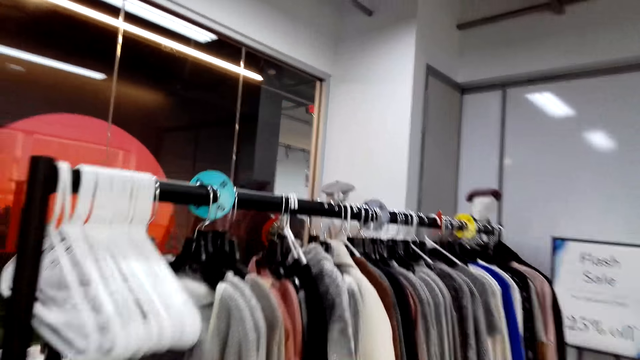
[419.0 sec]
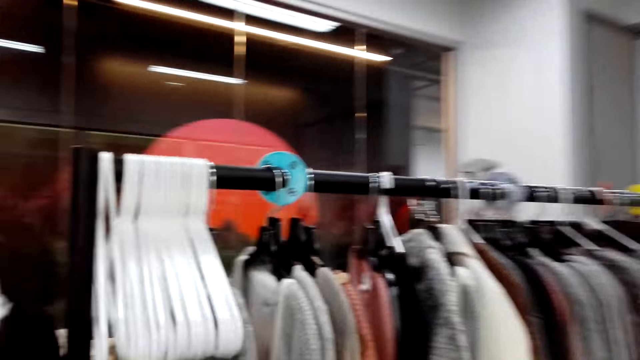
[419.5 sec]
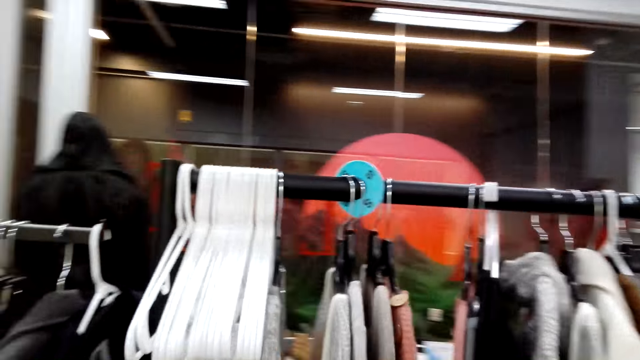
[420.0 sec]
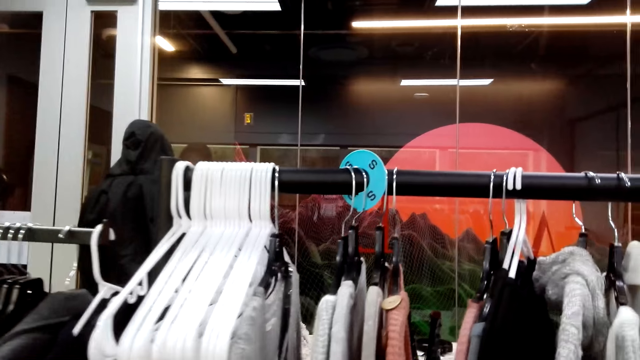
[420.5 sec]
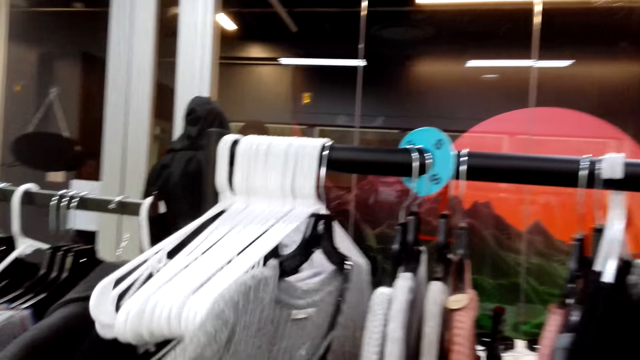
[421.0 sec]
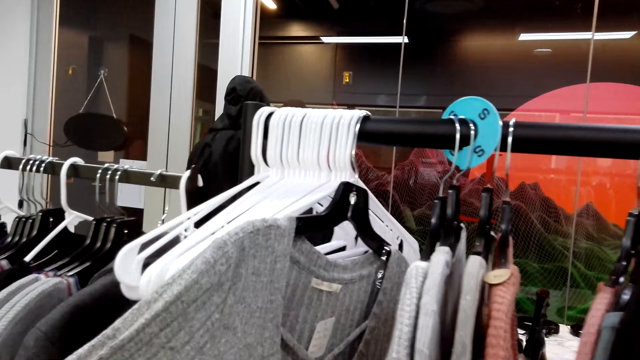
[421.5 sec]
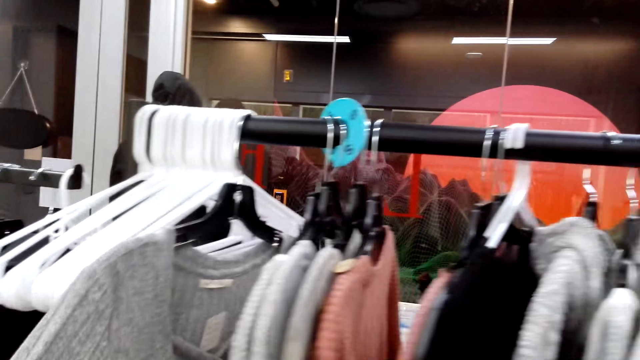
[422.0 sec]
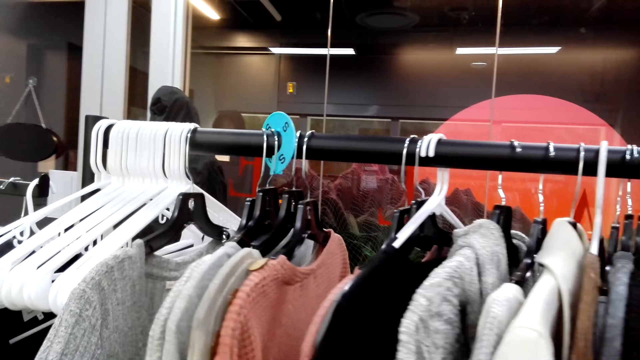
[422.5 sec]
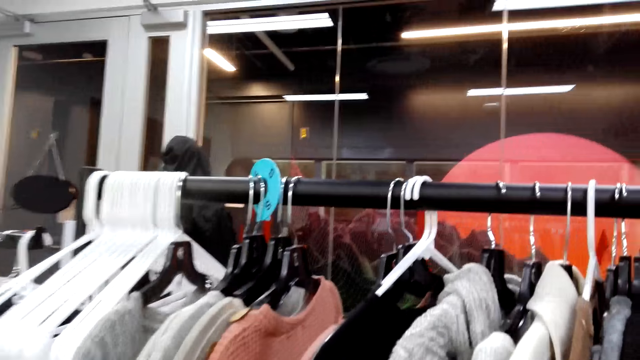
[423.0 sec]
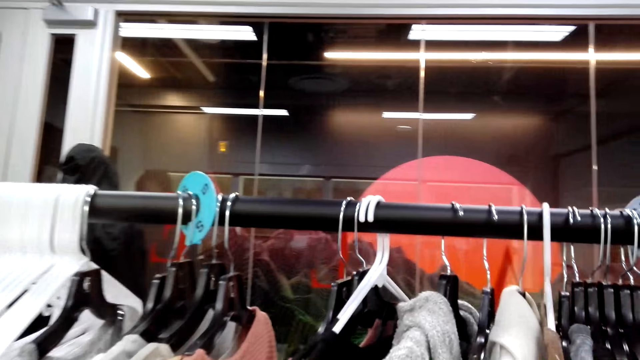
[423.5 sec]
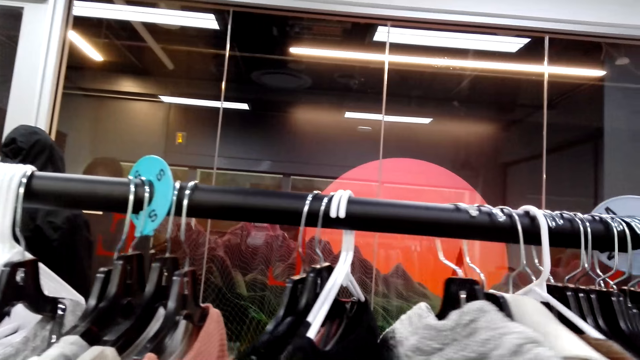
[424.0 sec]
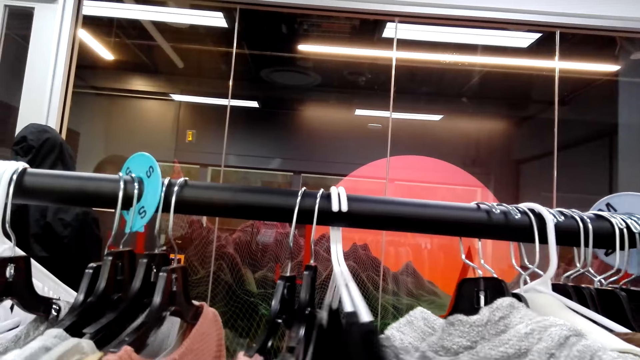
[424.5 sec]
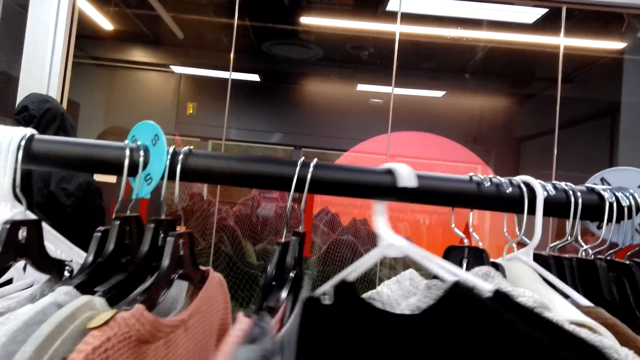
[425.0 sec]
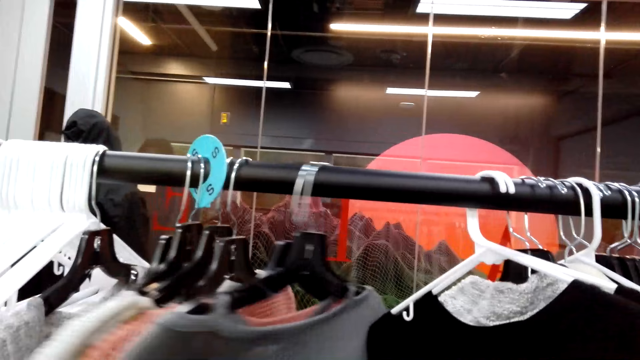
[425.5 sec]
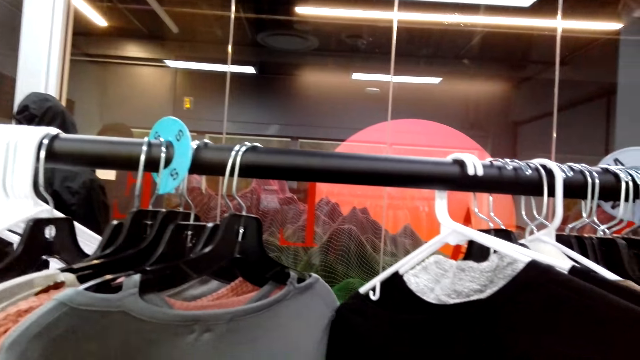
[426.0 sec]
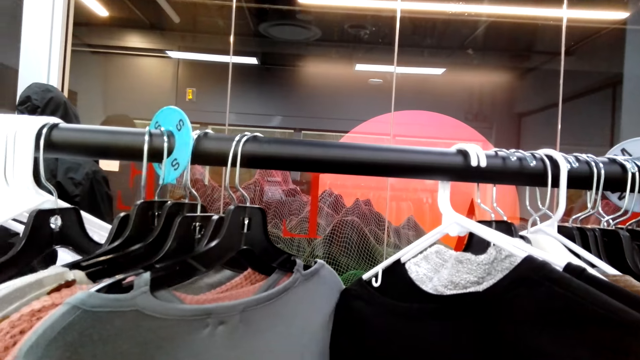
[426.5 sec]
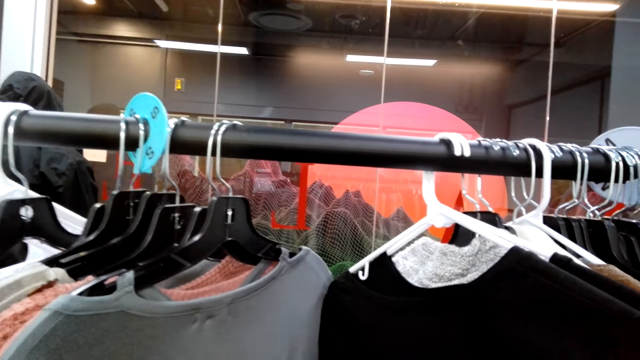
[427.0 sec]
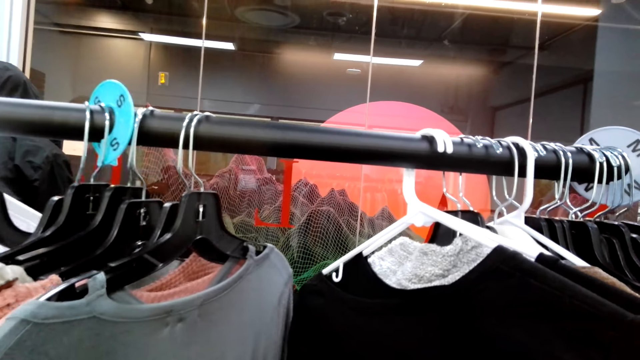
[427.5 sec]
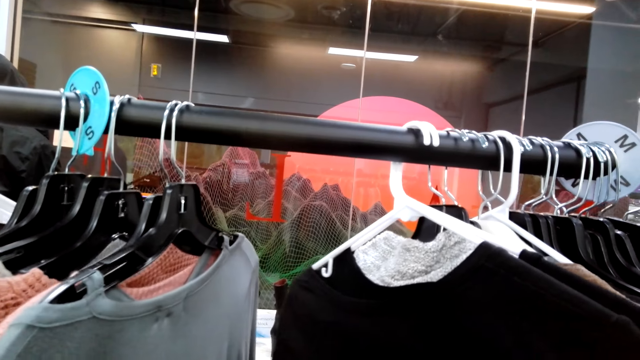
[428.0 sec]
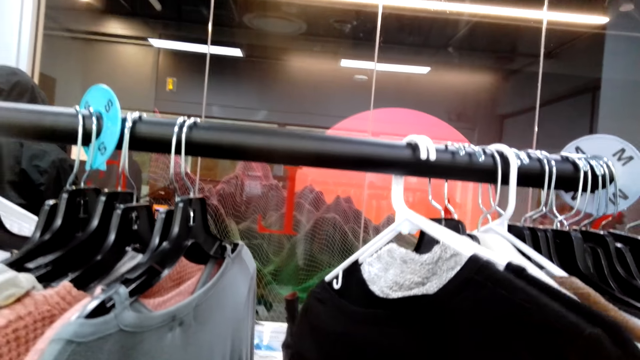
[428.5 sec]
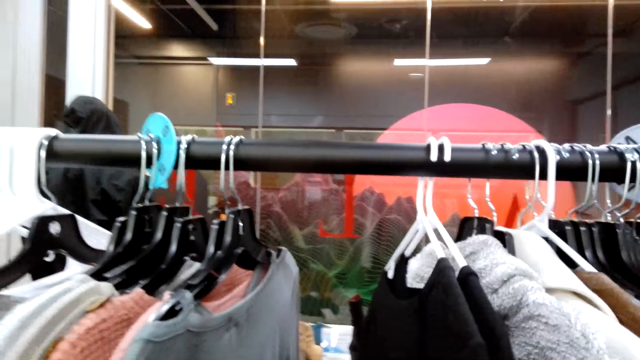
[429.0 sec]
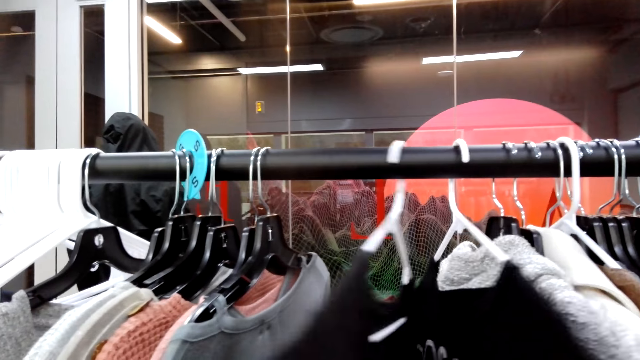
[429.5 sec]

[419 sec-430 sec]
The camera wearer checks clothes on the display rack. They are looking at sweaters on a cloth rack.

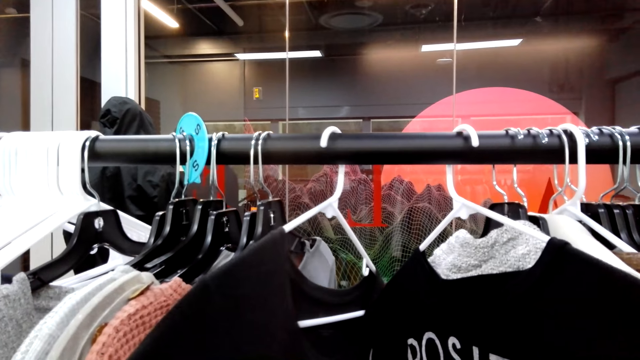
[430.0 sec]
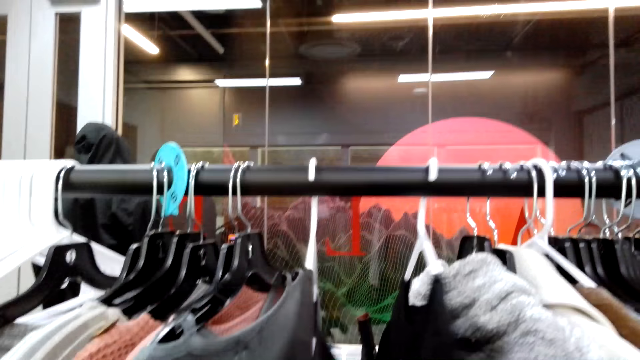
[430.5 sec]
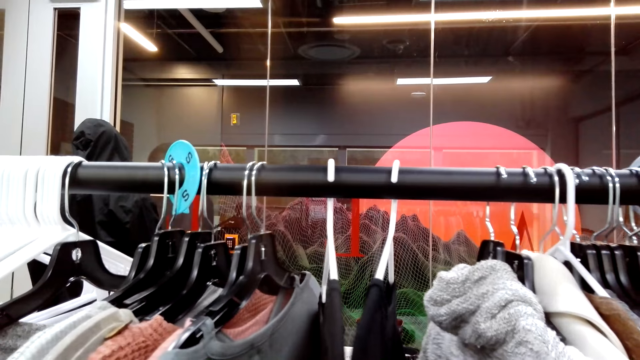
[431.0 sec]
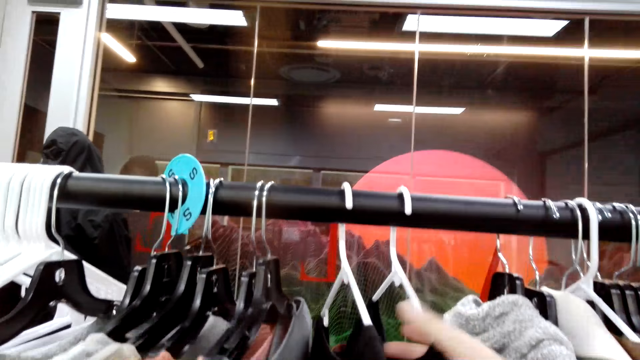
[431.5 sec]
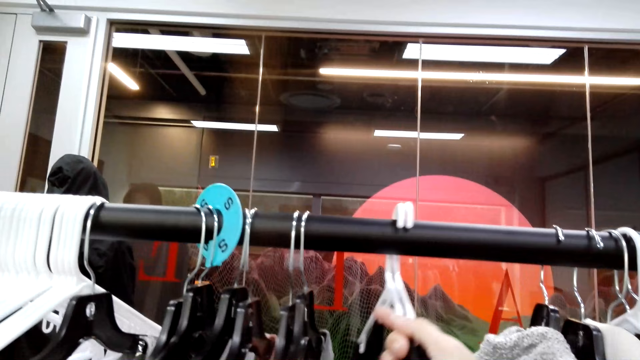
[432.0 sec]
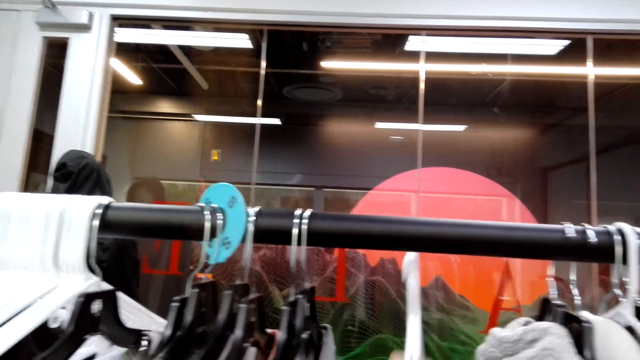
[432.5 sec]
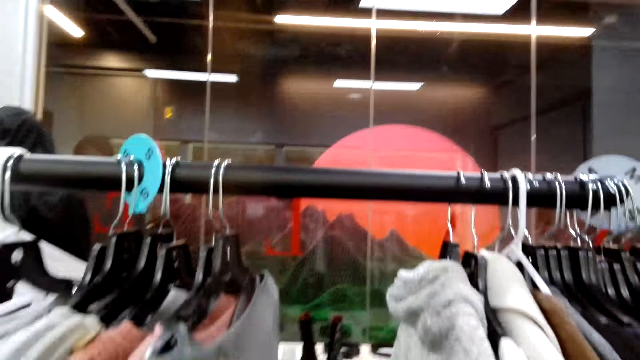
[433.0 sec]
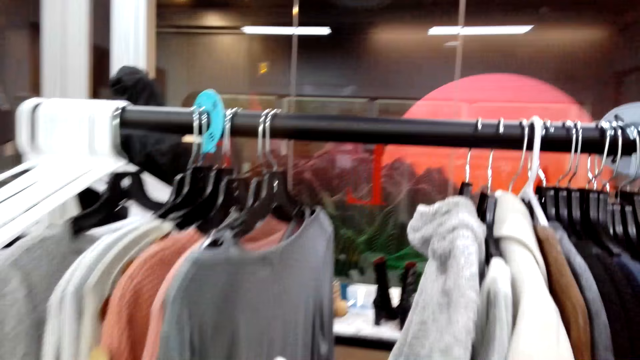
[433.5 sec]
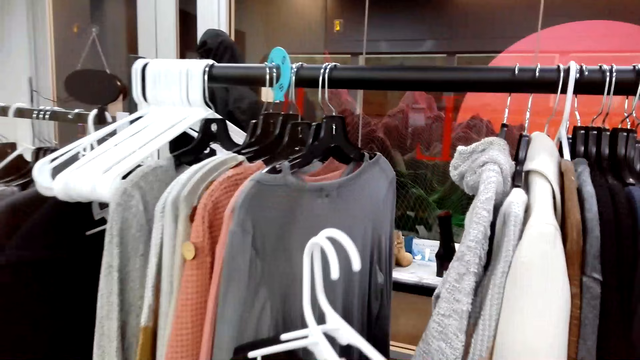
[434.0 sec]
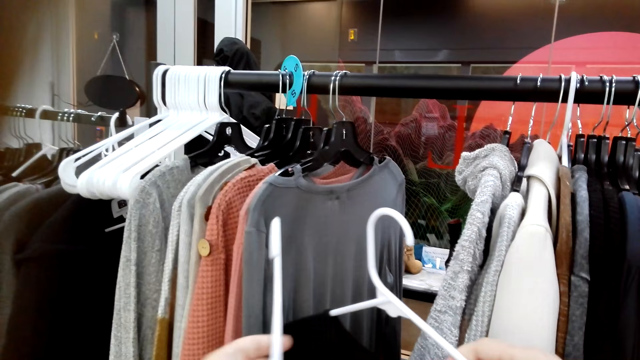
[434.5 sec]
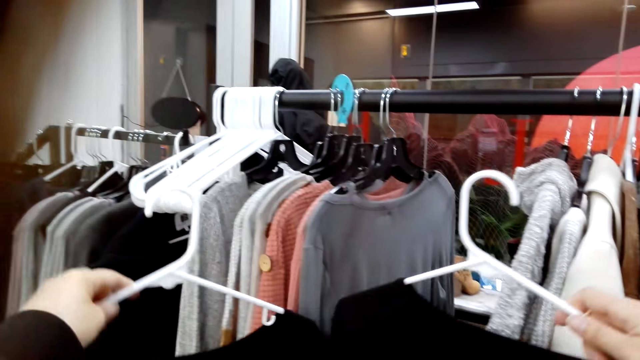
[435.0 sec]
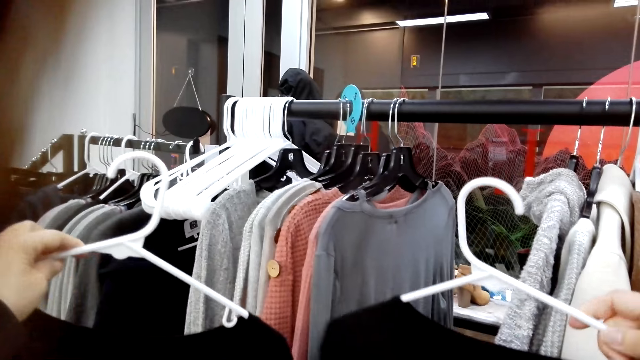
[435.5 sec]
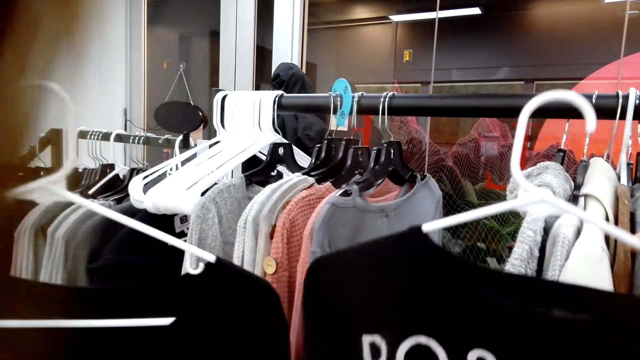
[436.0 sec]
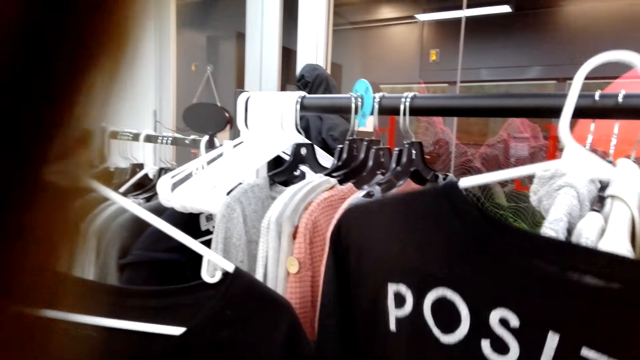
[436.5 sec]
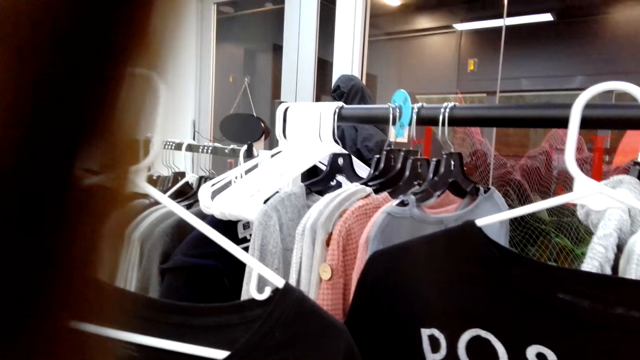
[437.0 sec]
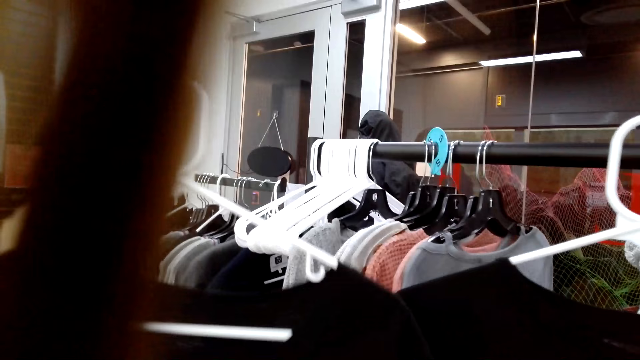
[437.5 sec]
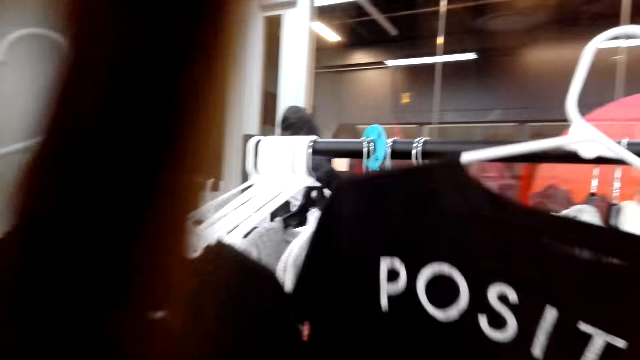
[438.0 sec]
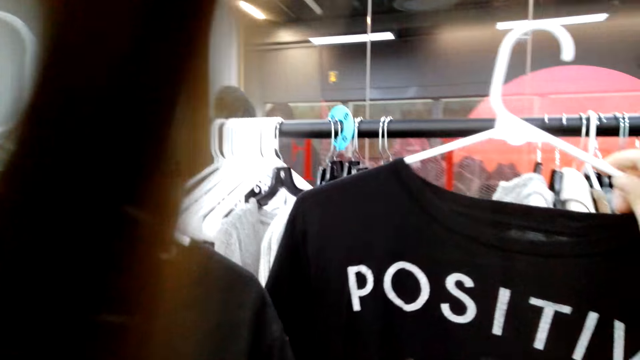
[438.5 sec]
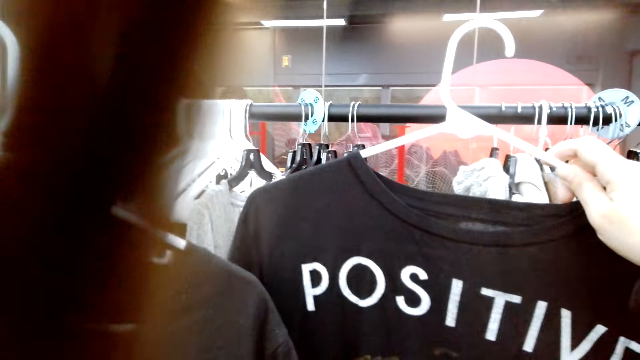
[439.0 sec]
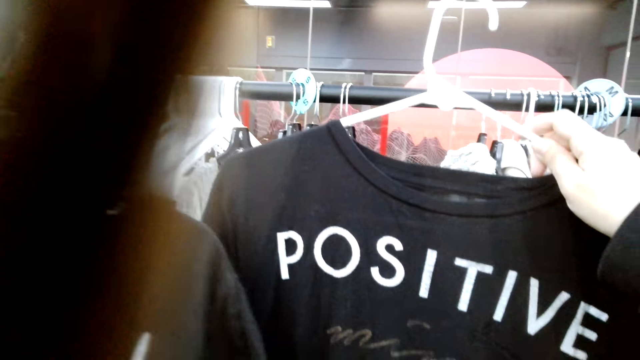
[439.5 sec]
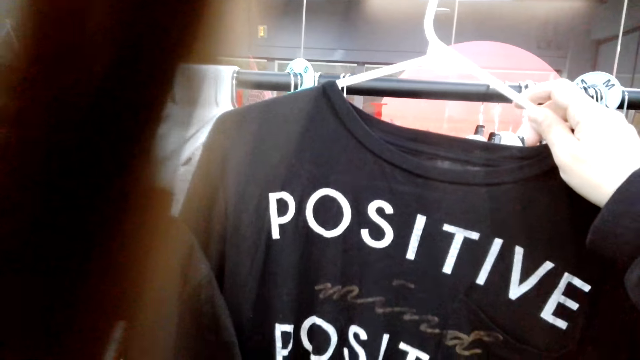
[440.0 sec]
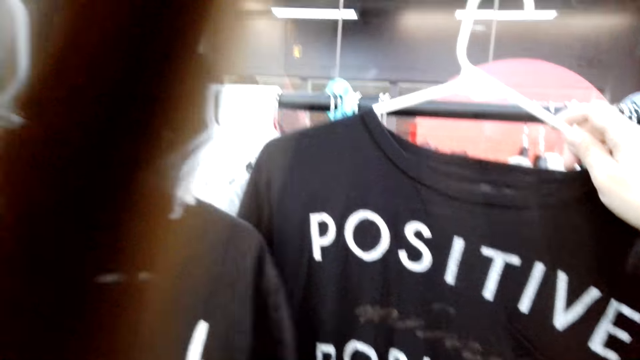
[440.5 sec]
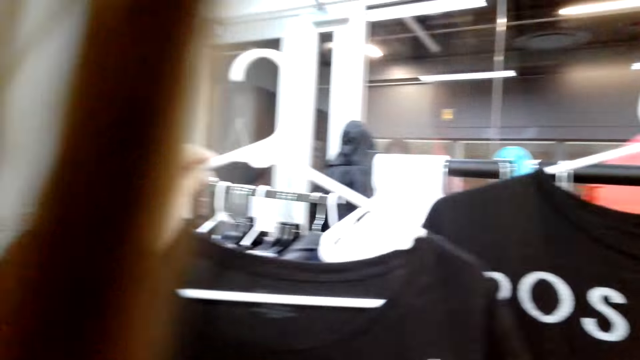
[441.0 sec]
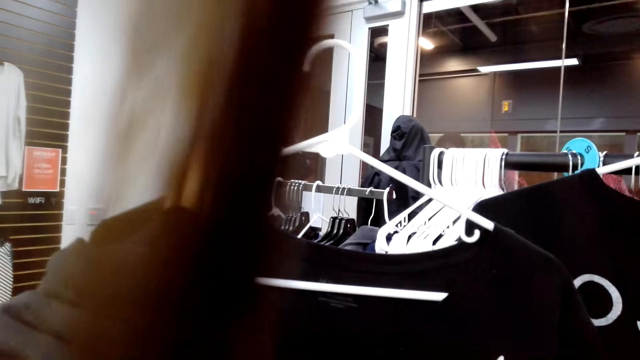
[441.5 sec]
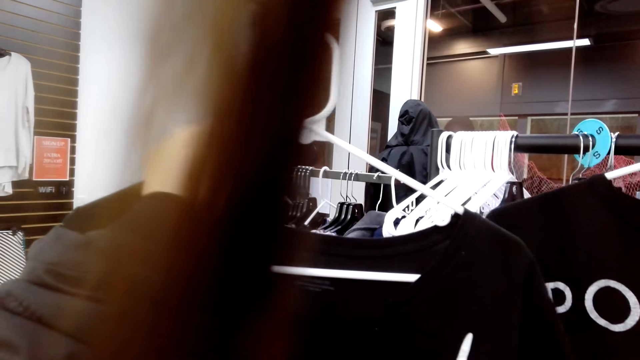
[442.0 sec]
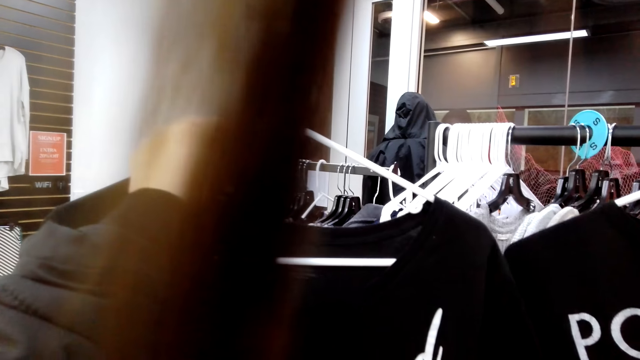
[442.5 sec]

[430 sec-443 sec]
The camera wearer picks clothes from the display rack. They check the clothes.
